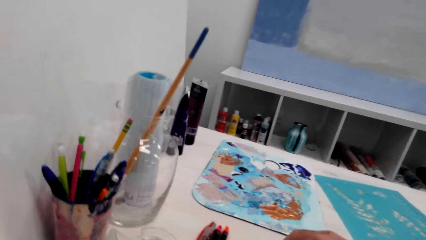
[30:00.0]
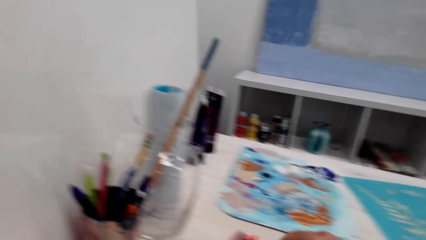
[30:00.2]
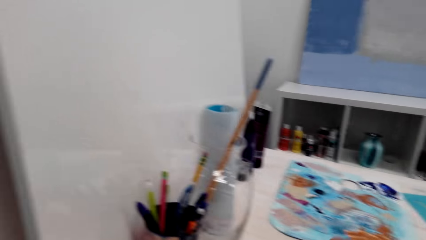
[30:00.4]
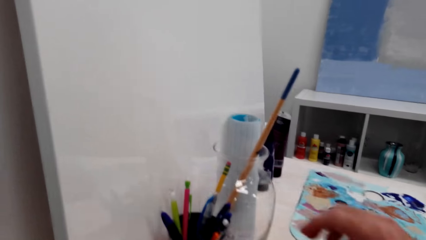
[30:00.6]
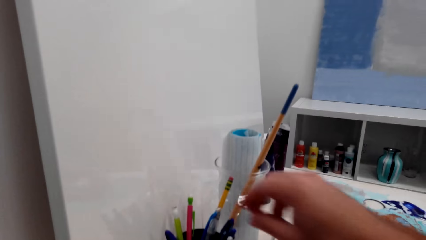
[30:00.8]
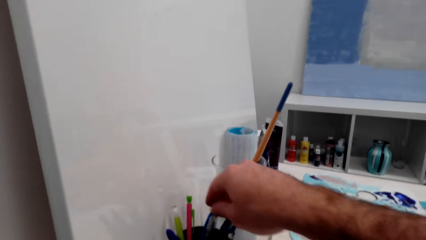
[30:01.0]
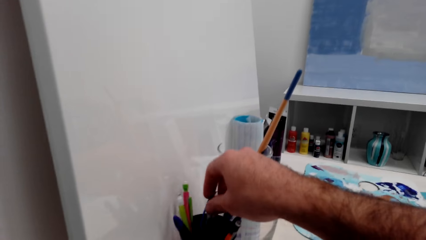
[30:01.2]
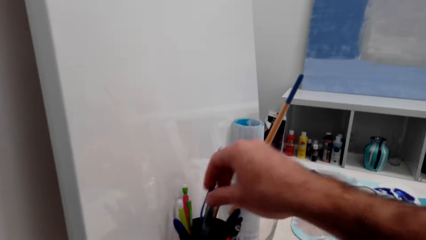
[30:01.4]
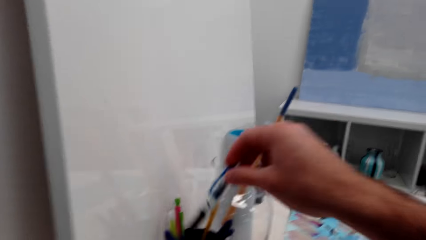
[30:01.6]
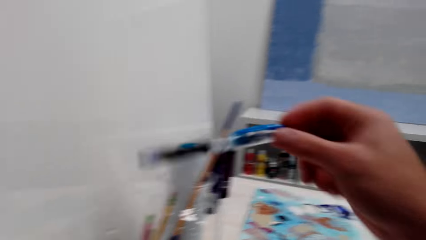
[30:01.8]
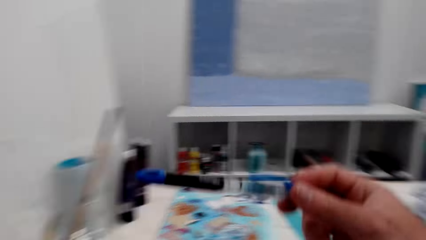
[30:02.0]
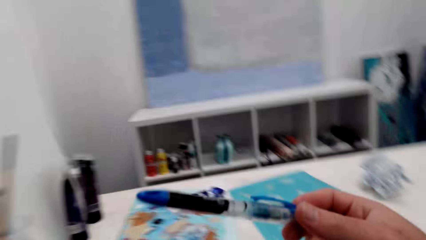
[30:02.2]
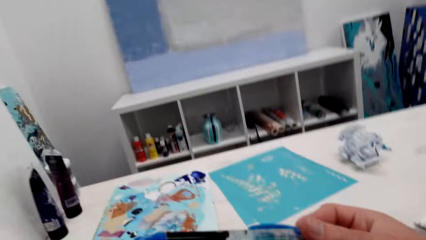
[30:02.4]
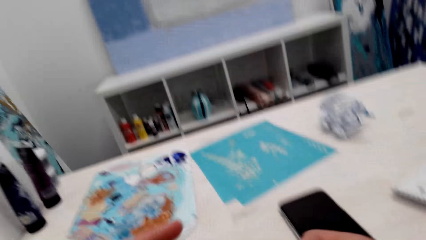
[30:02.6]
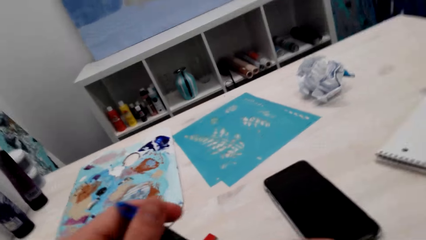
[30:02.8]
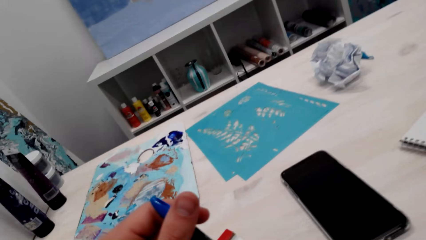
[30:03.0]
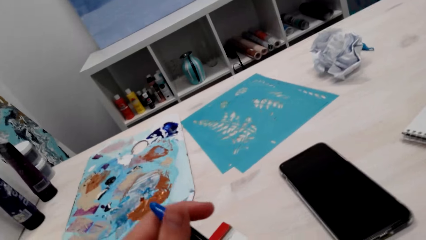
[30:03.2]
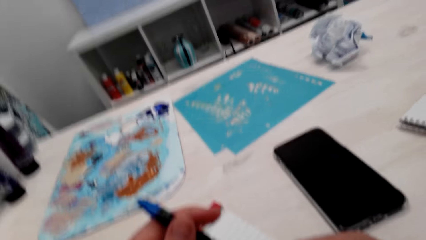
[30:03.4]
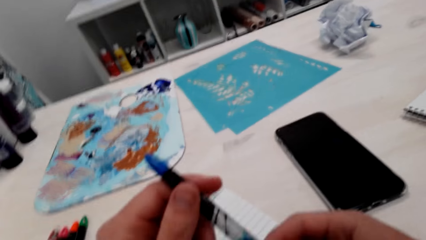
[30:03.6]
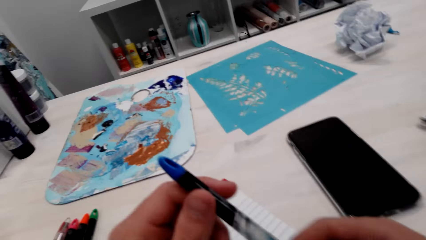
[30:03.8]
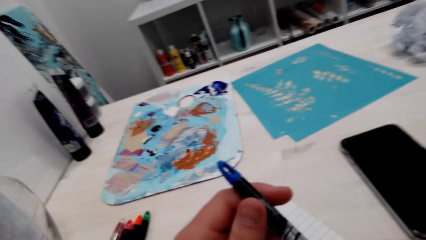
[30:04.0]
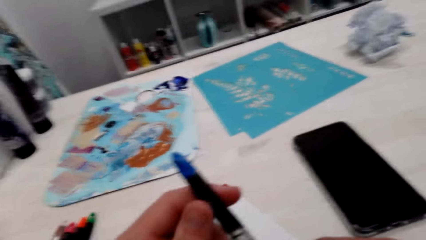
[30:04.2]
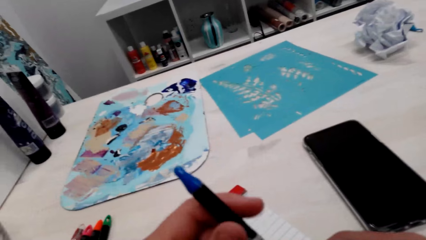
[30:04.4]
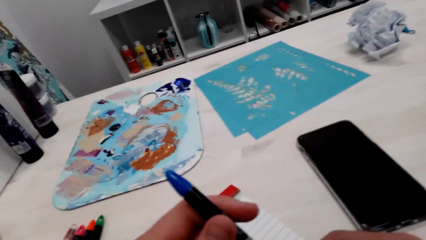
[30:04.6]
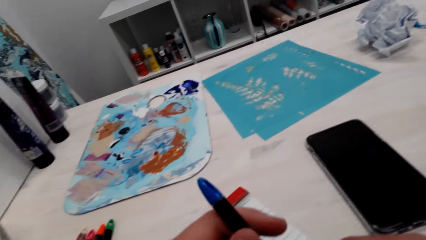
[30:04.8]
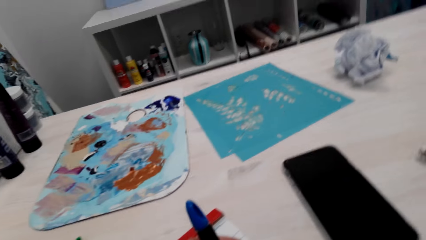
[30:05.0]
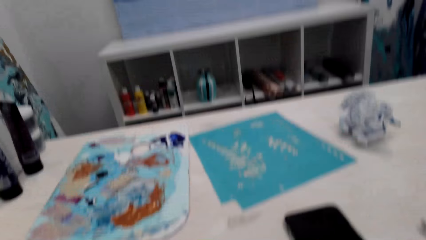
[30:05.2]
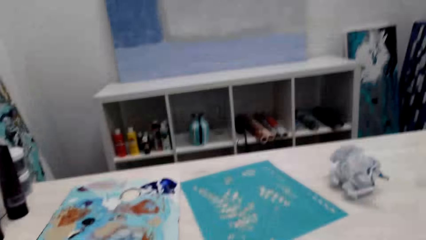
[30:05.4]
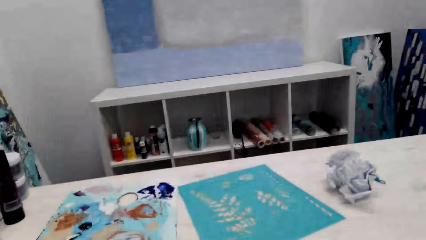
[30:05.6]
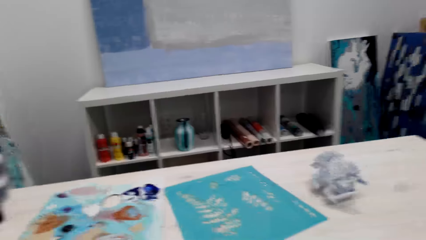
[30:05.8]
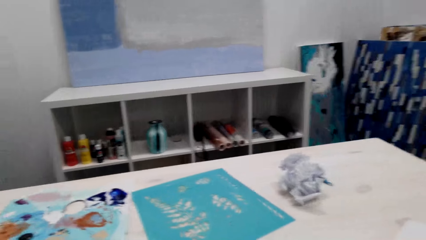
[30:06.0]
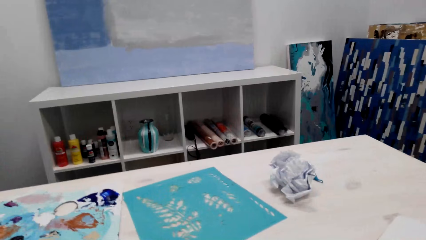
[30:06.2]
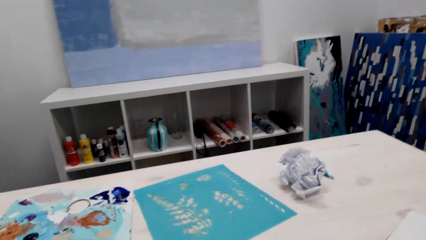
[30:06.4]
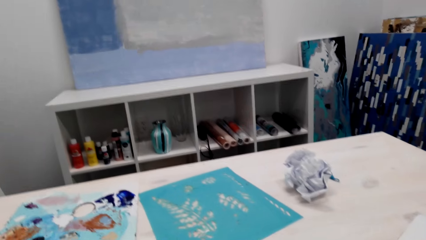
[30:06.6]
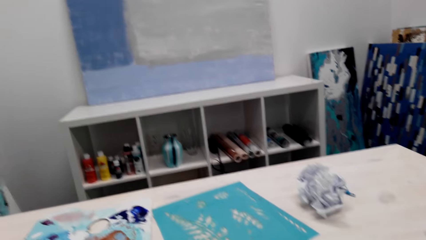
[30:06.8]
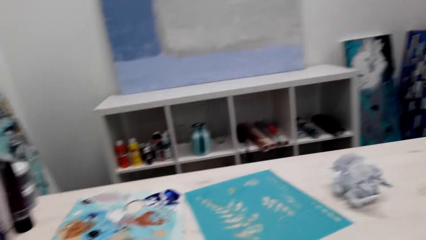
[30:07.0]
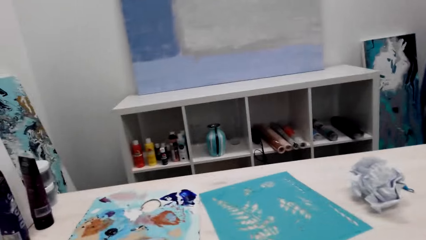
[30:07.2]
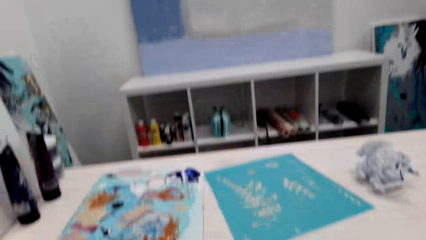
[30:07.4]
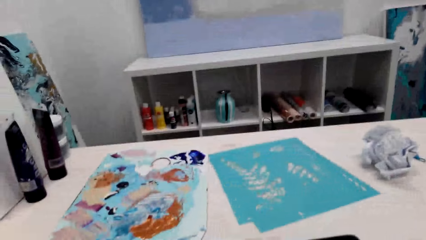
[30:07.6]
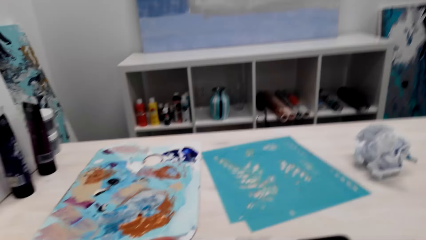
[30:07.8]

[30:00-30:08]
The camera wearer picks up a pen from the container. They hold the mark pen.

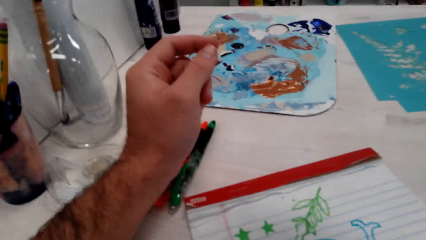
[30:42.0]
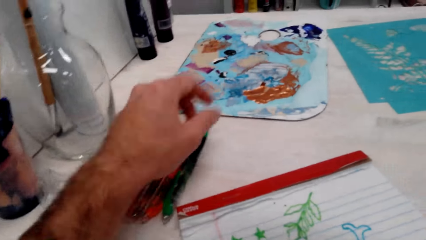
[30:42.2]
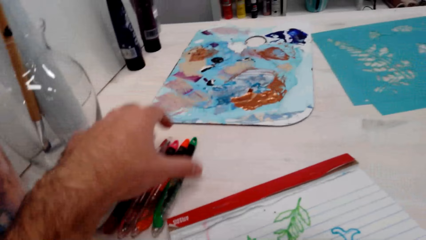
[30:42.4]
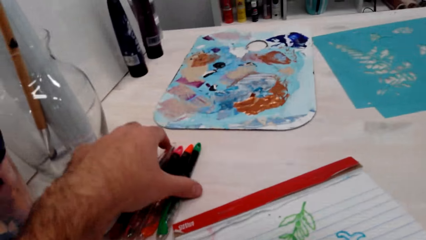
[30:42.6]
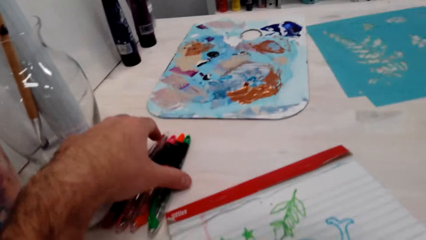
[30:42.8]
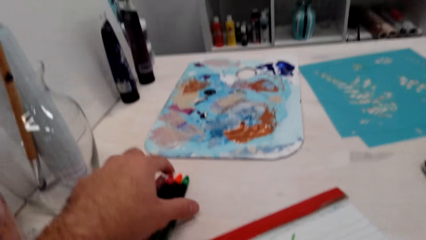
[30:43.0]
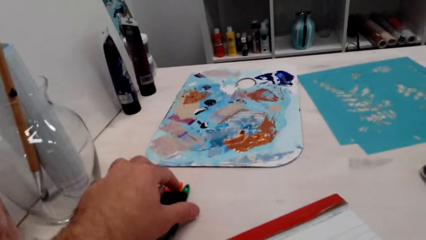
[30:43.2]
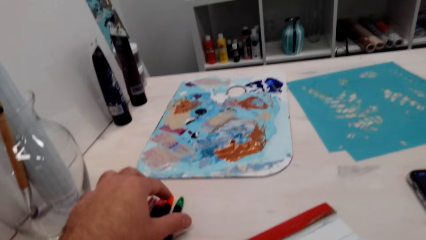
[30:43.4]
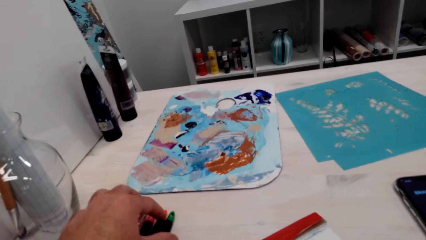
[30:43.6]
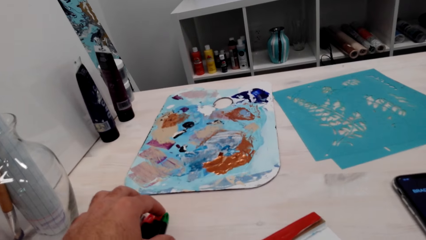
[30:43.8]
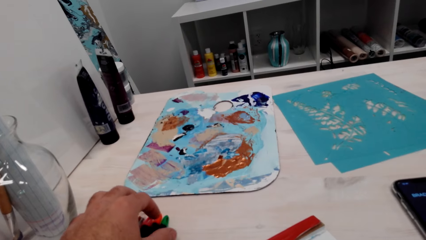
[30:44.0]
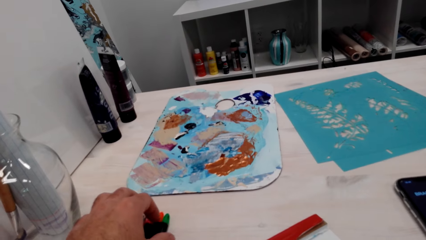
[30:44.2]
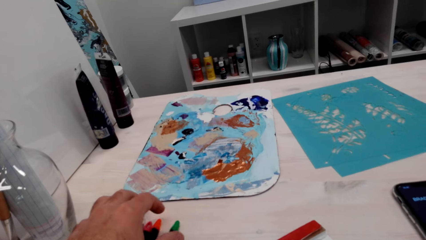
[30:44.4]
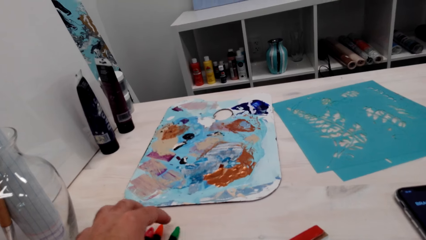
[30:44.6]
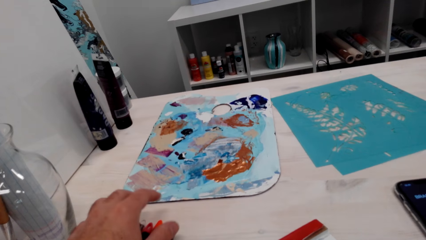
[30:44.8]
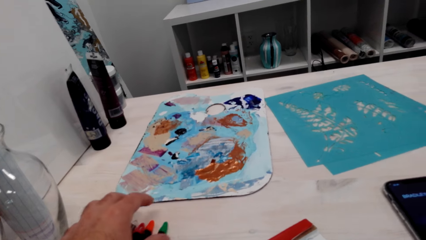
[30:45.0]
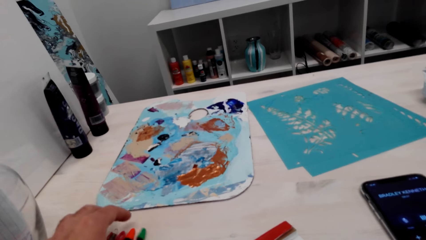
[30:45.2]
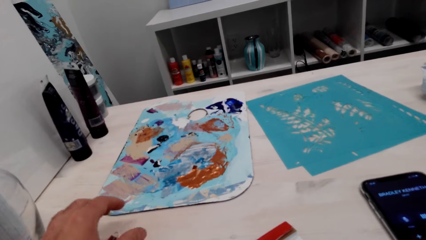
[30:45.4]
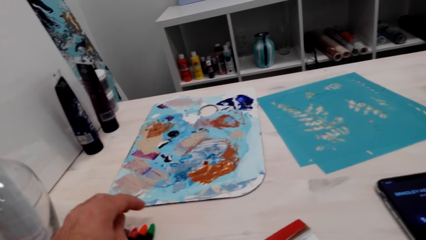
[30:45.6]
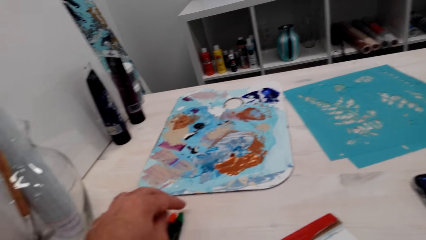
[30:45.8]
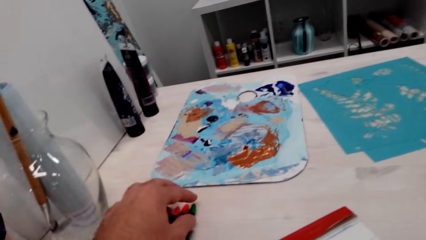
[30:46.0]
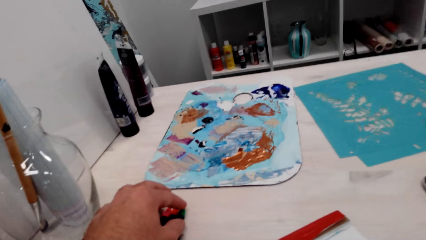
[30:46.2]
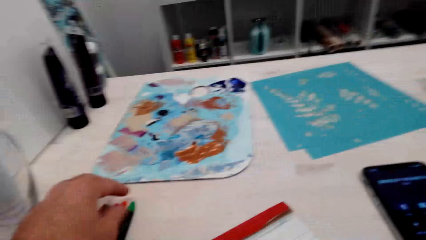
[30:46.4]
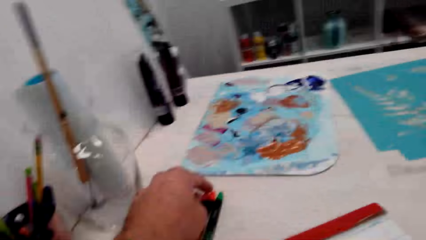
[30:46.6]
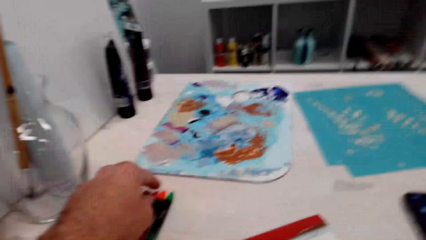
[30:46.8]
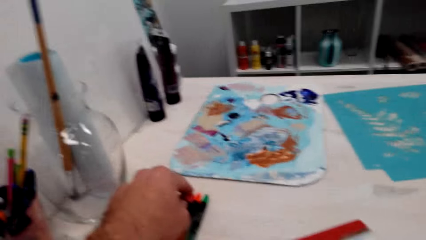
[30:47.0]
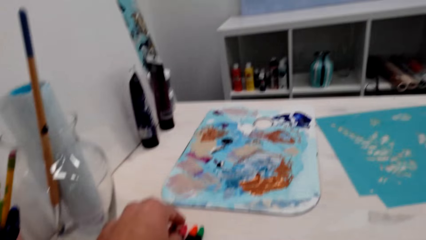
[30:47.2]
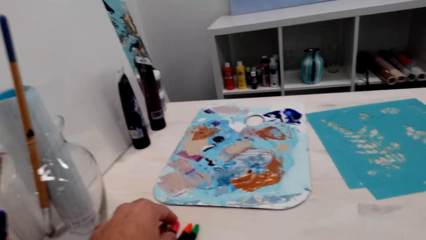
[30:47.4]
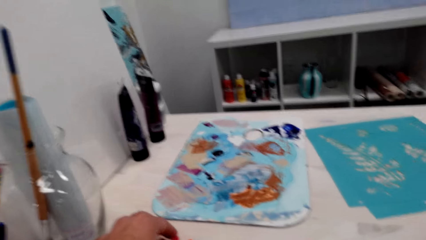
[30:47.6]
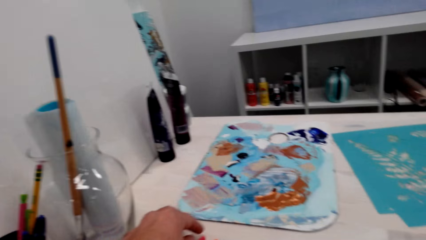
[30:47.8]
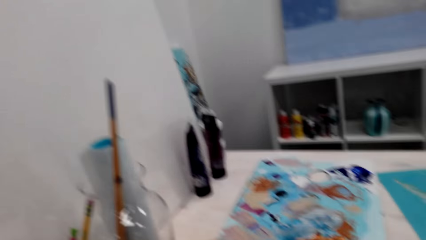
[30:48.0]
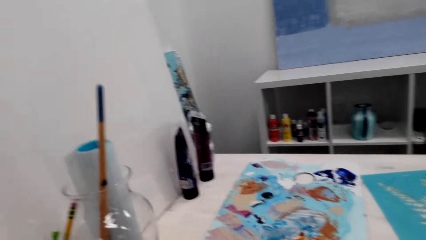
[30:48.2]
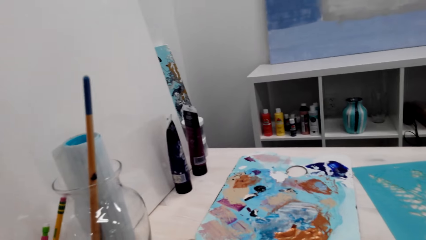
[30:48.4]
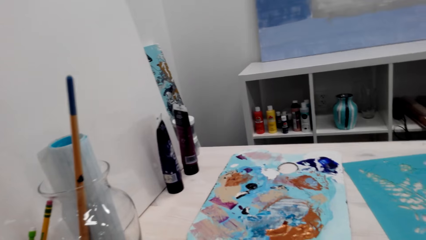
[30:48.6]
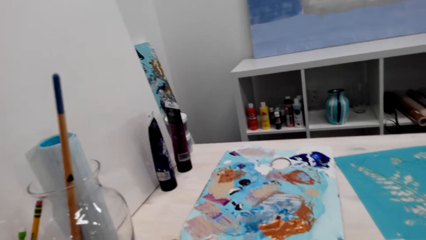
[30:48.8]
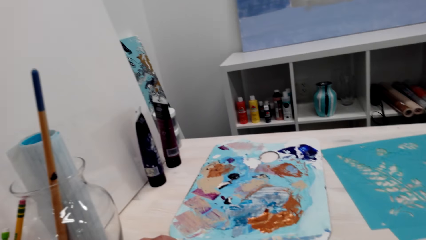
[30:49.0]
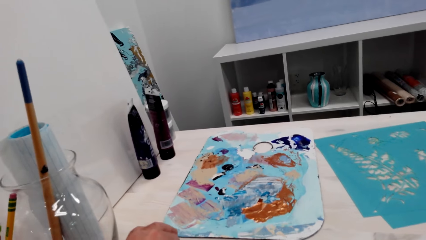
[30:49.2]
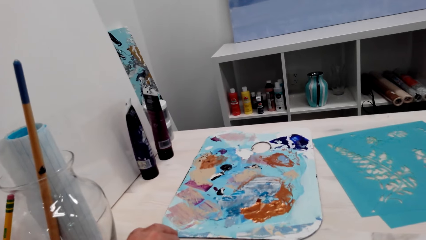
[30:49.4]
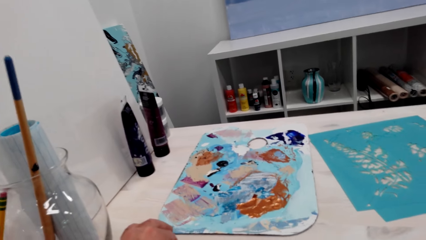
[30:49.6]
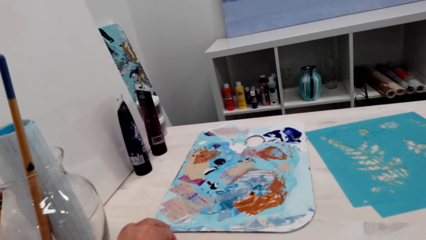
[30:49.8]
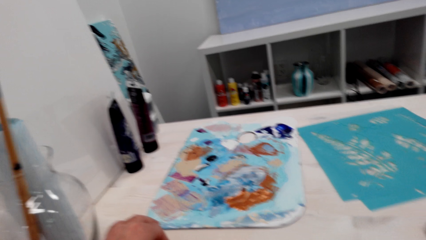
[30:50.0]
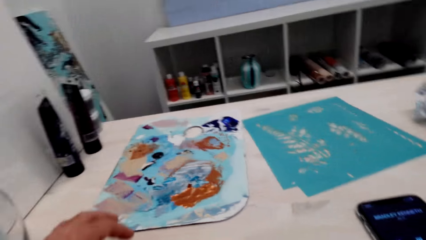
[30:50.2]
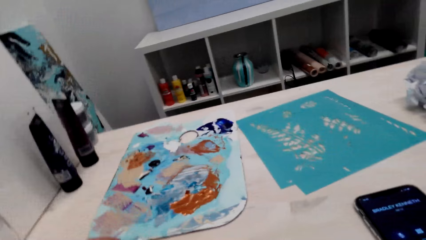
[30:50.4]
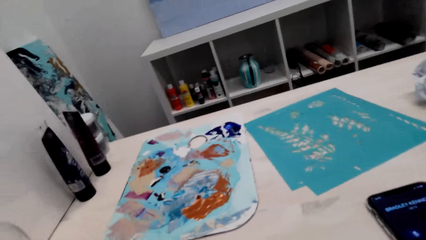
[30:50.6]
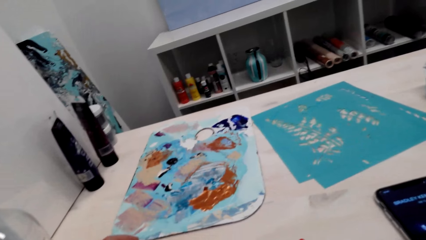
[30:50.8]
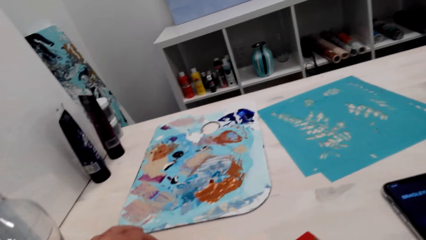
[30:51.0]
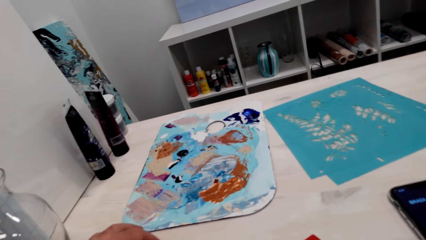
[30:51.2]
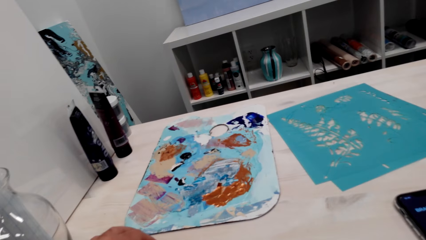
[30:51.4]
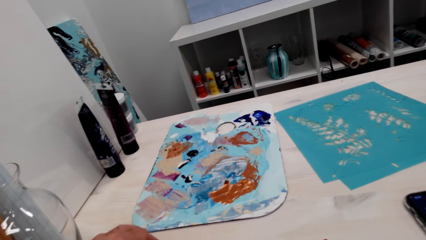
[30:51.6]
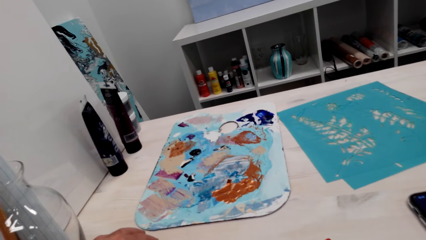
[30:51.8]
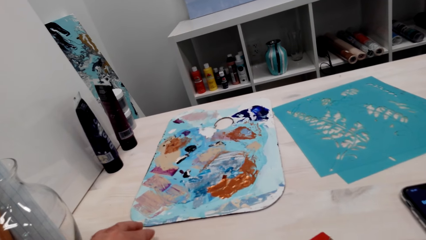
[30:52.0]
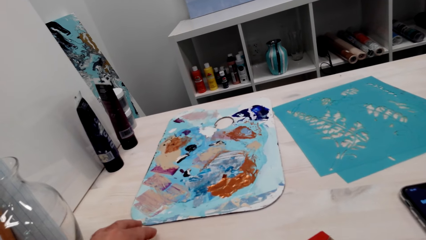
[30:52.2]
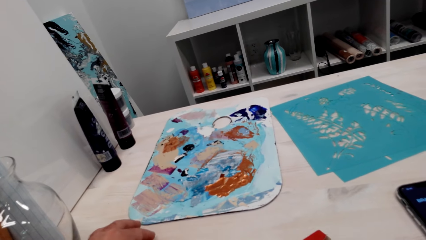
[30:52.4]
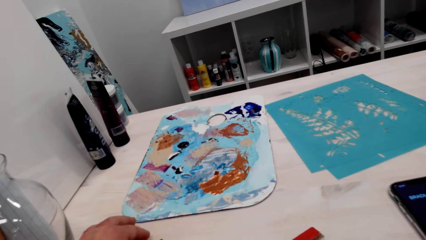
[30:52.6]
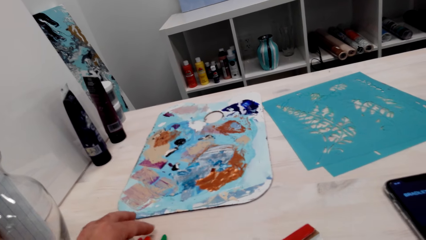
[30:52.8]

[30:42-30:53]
The camera wearer holds the pens.
